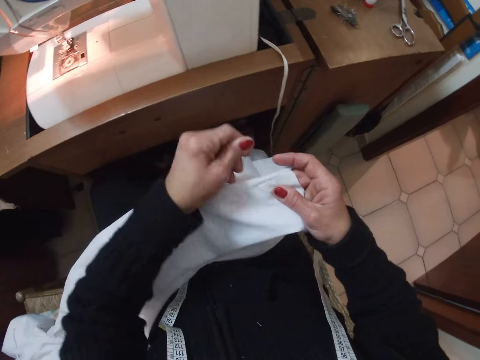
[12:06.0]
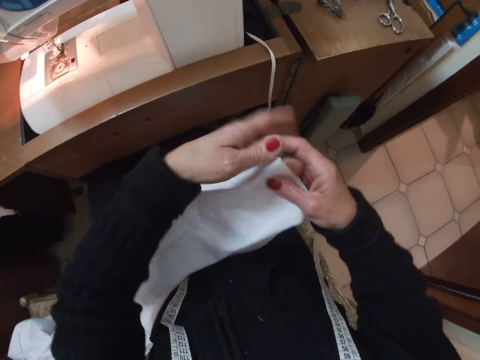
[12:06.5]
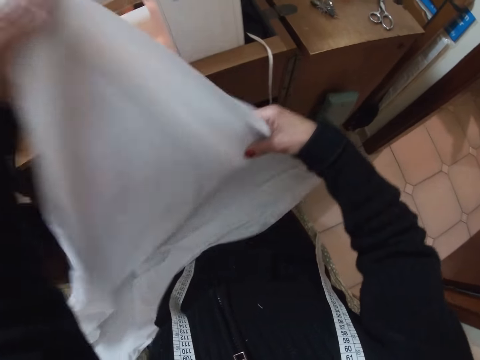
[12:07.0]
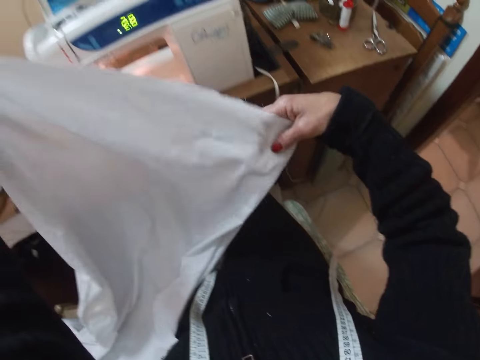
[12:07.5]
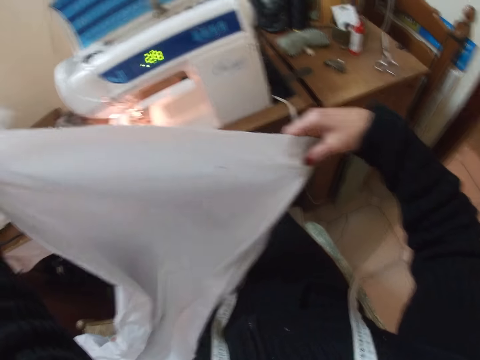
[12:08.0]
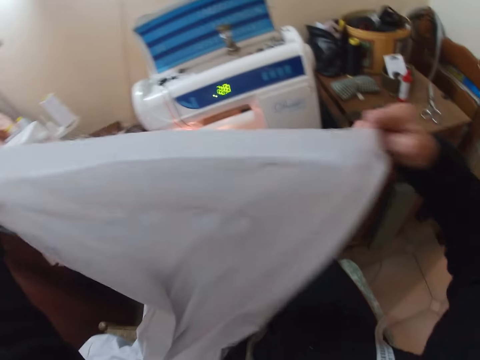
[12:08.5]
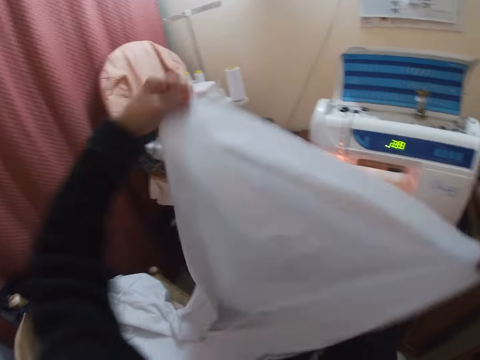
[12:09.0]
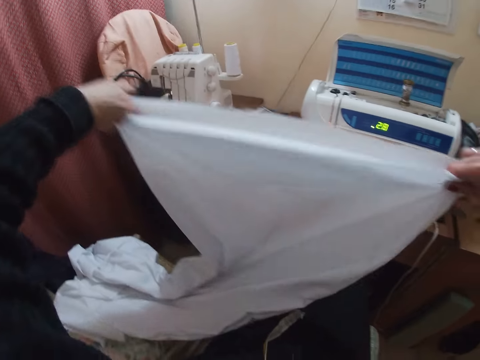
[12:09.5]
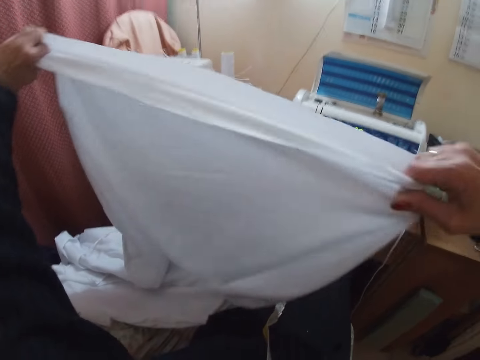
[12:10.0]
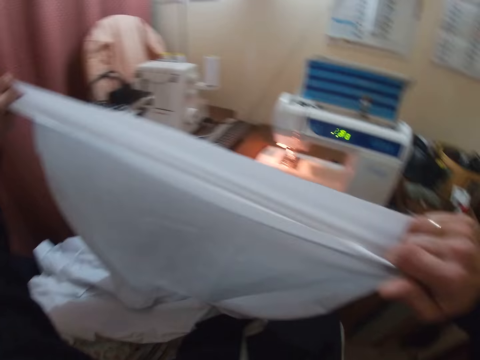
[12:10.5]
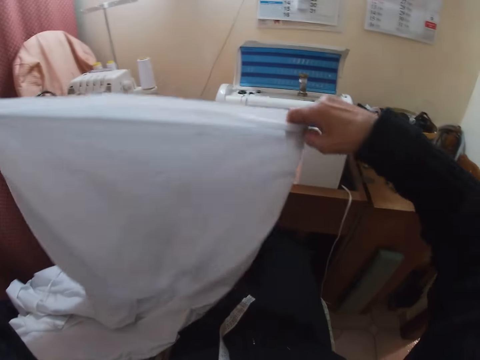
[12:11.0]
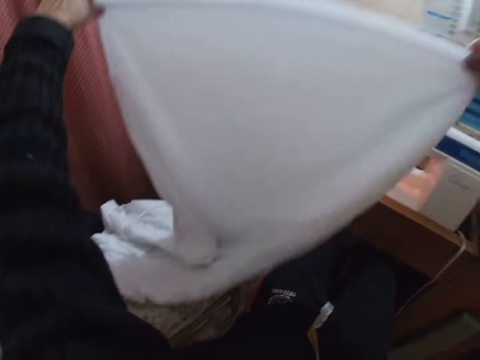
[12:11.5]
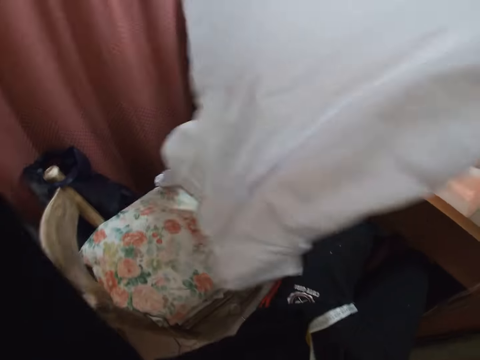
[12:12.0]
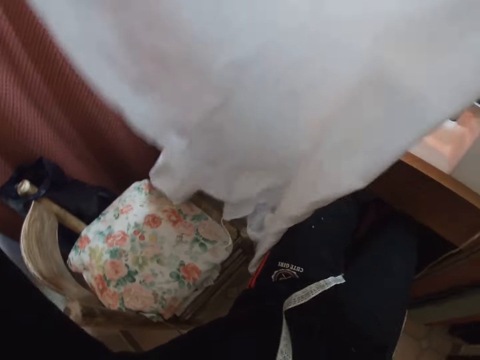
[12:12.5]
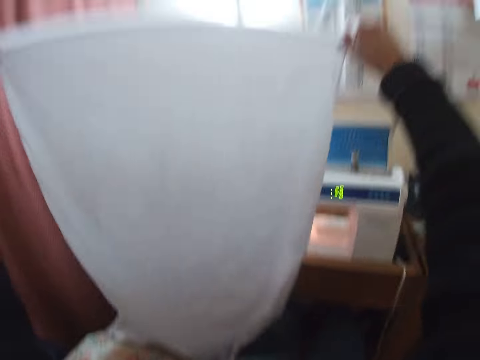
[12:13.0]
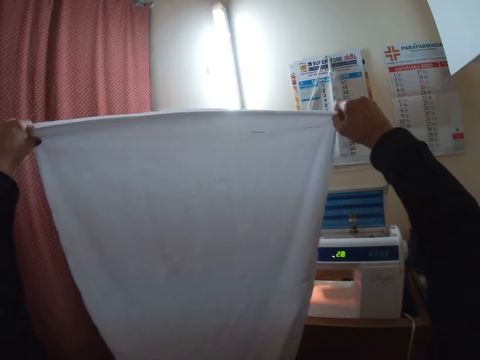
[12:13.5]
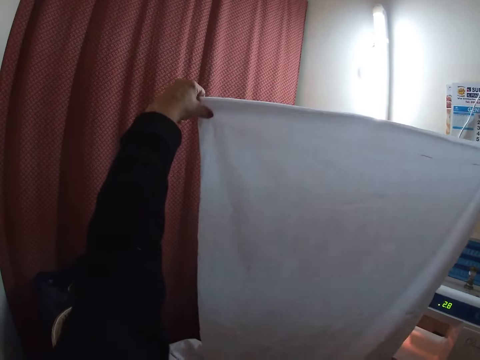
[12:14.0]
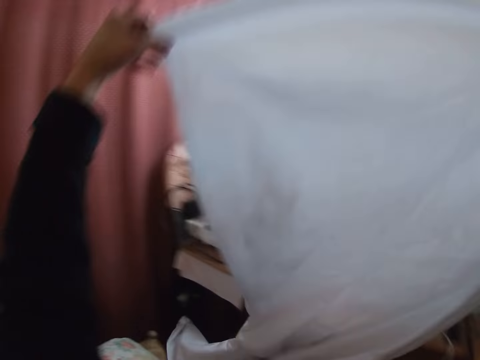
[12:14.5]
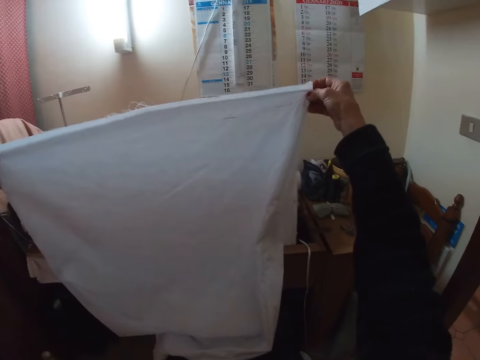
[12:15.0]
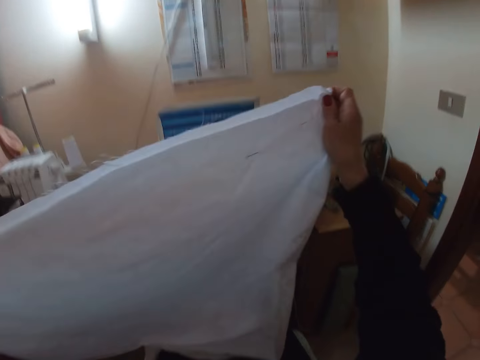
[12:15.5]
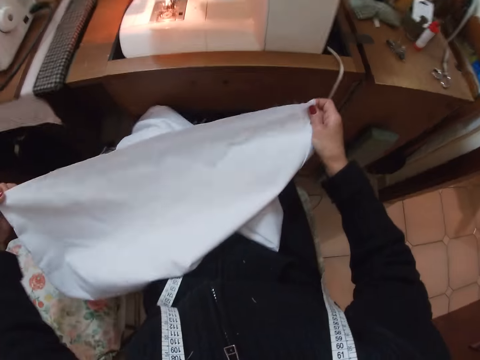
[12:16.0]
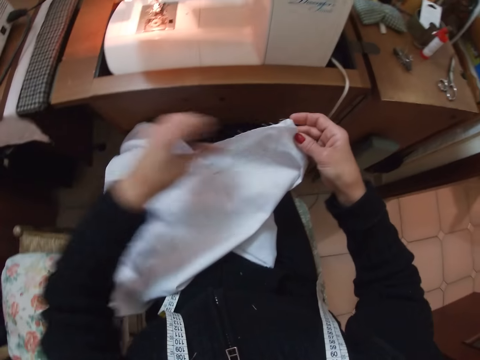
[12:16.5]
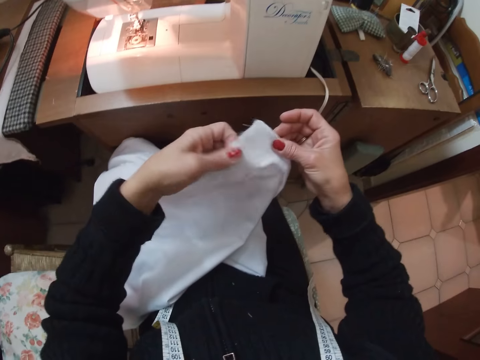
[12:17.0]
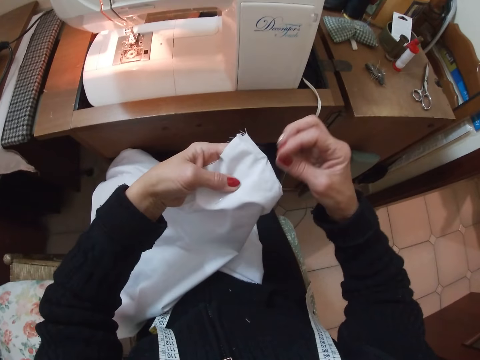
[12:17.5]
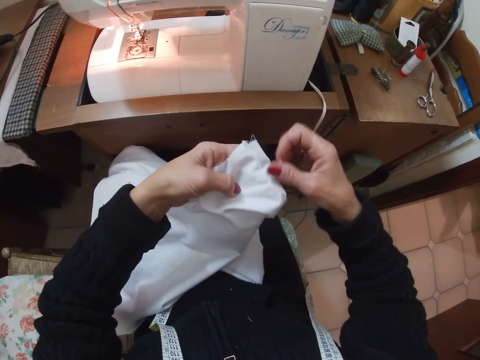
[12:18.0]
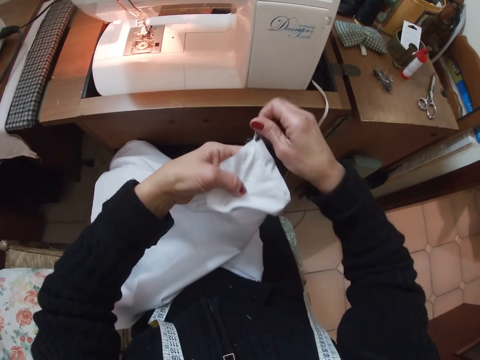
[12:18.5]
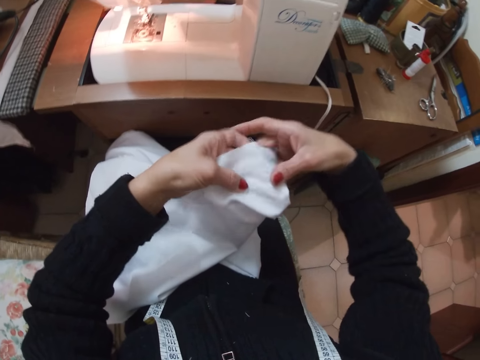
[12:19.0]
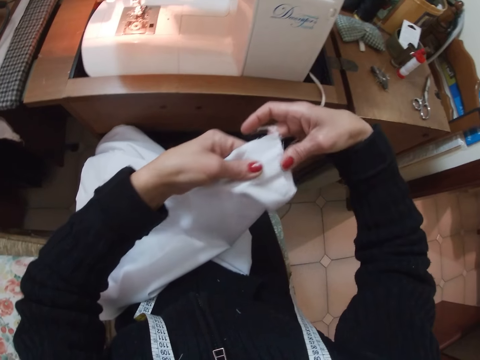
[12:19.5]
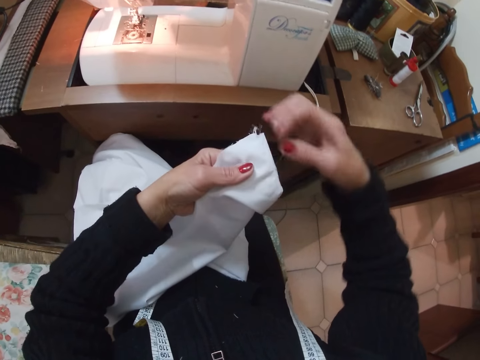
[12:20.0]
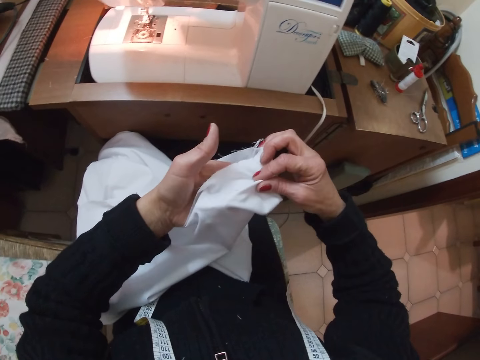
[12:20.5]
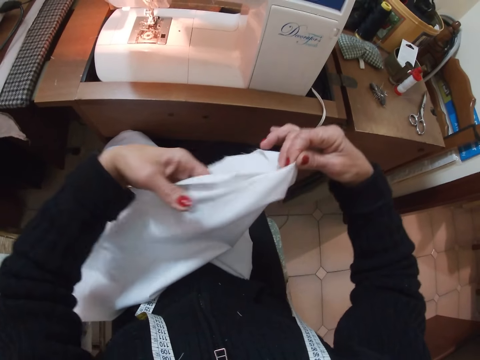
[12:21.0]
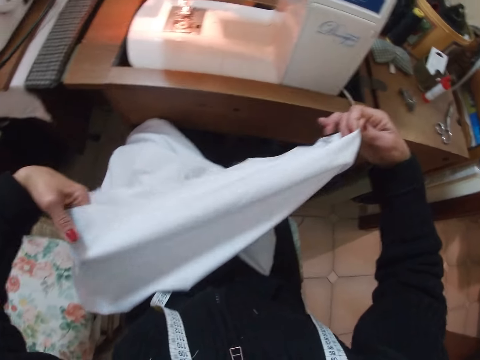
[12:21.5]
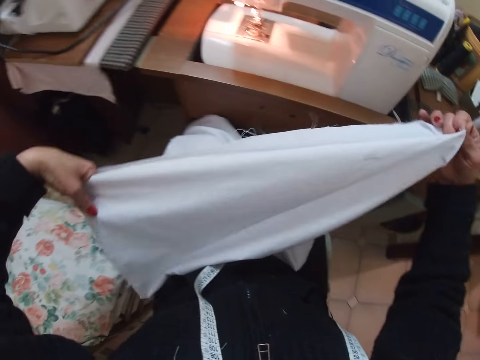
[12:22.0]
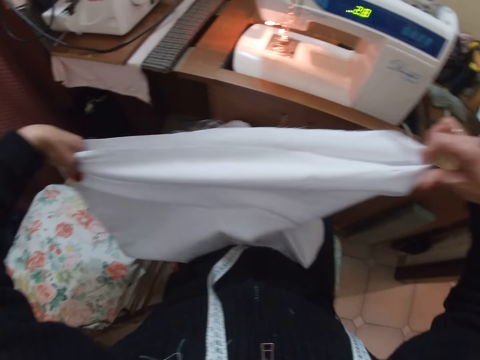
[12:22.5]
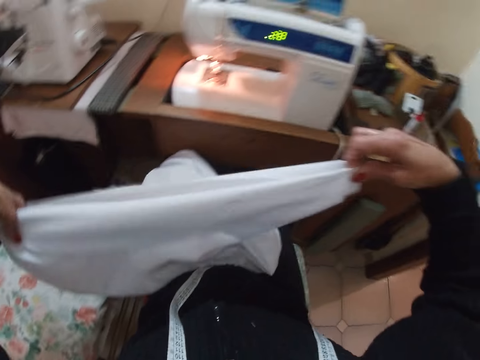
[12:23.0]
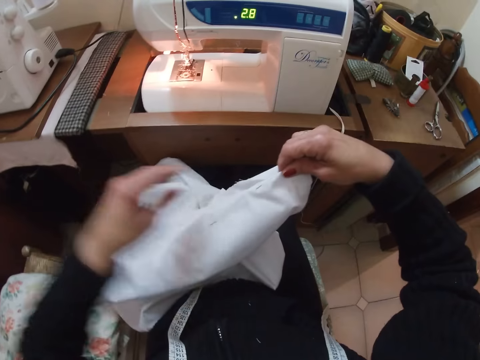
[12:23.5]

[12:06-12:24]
The camera wearer removes thread from the white cloth with her left hand. She adjusts the white cloth with both hands. She lifts the cloth with her hands. She shakes the cloth with her hands. She puts the cloth on her lap. She folds the bottom of the cloth with her hands.

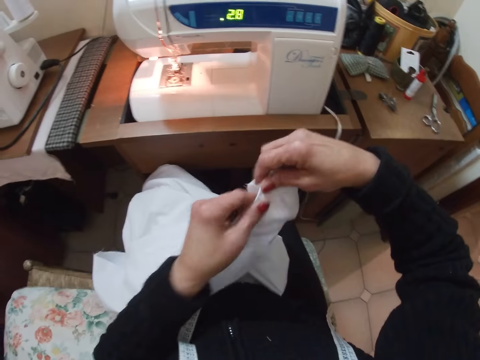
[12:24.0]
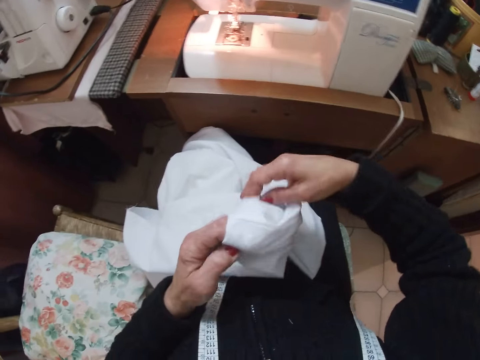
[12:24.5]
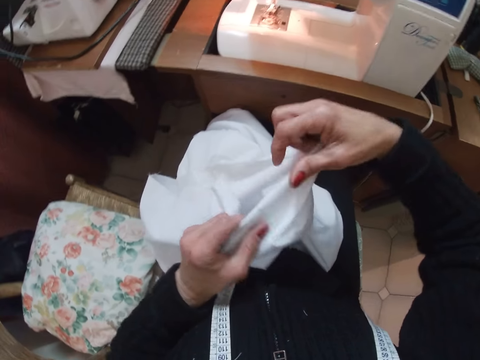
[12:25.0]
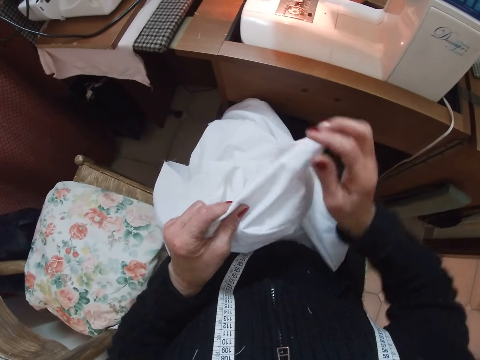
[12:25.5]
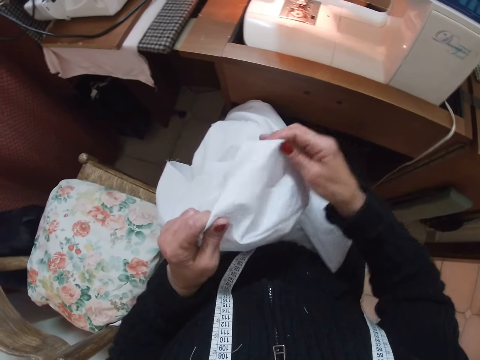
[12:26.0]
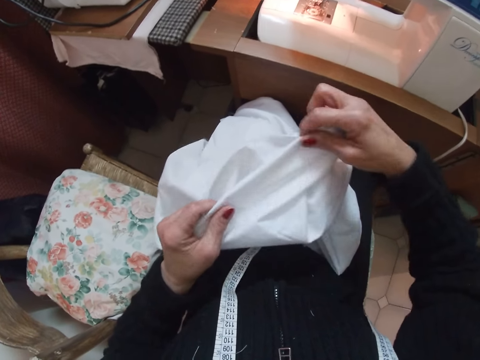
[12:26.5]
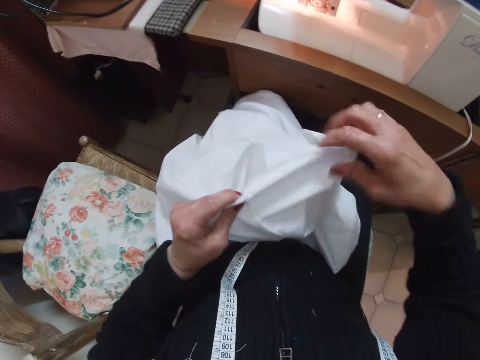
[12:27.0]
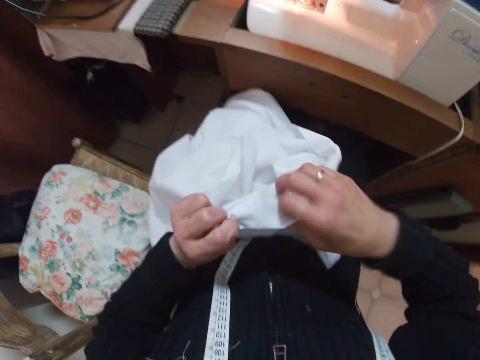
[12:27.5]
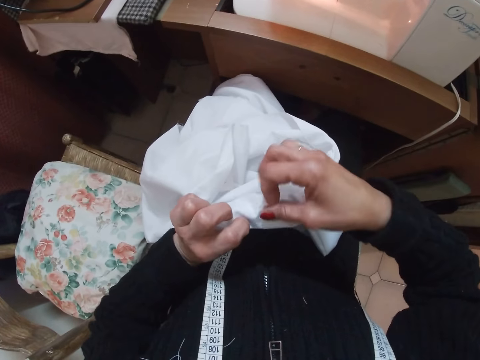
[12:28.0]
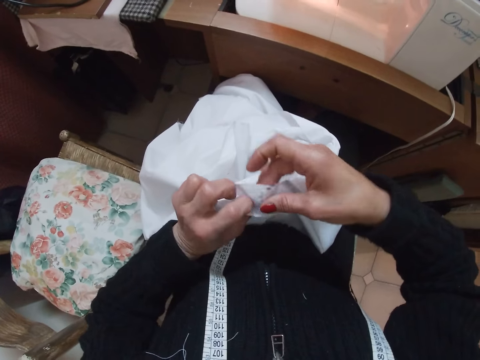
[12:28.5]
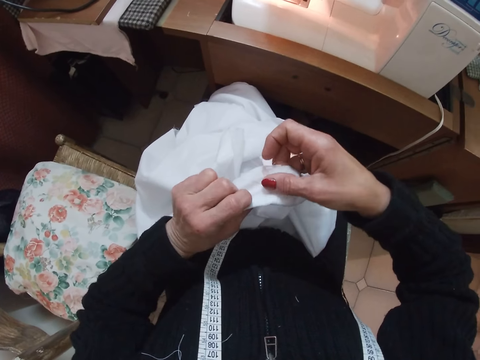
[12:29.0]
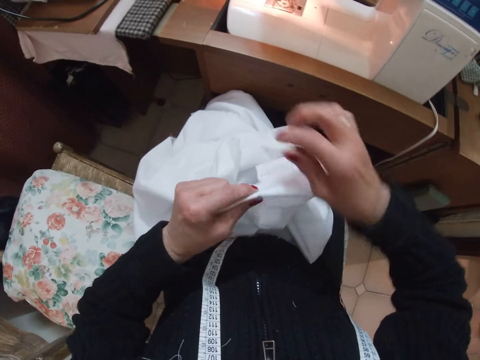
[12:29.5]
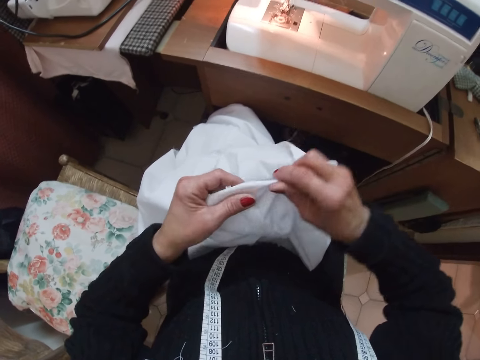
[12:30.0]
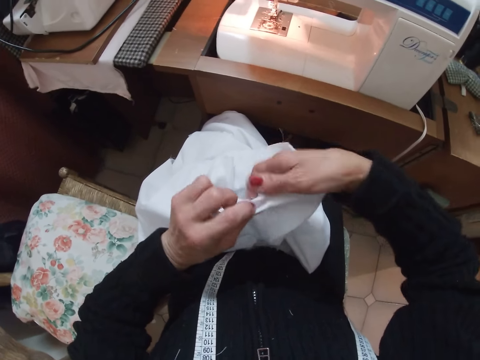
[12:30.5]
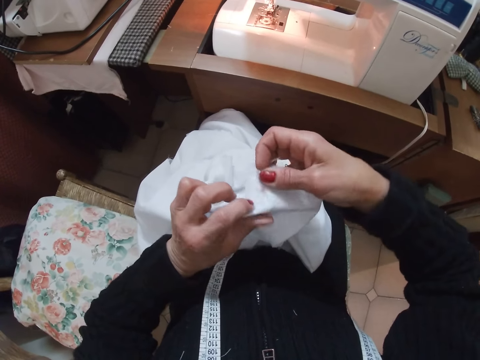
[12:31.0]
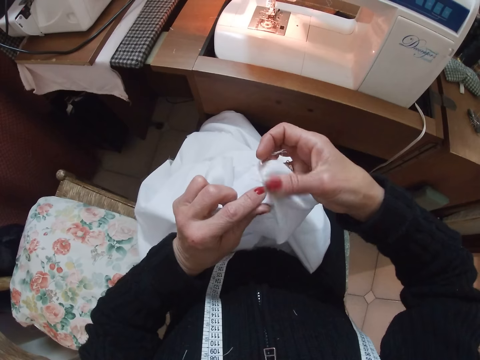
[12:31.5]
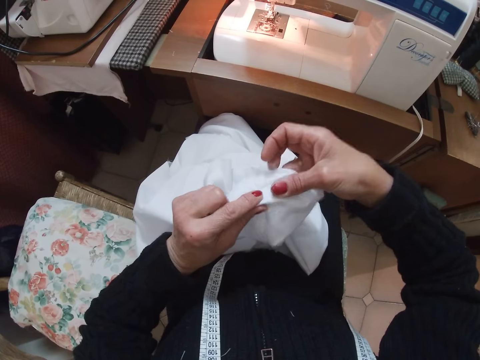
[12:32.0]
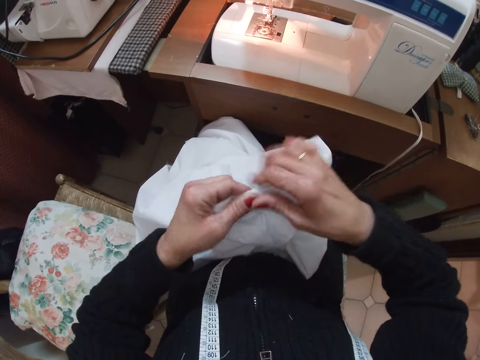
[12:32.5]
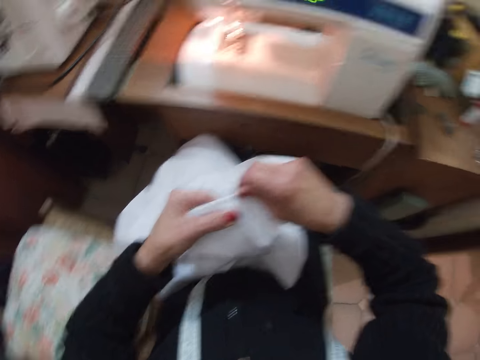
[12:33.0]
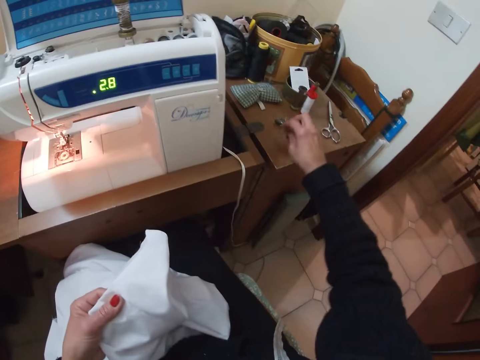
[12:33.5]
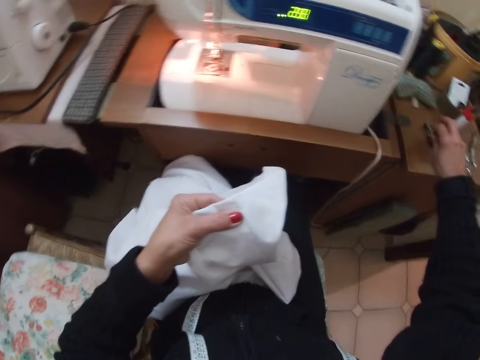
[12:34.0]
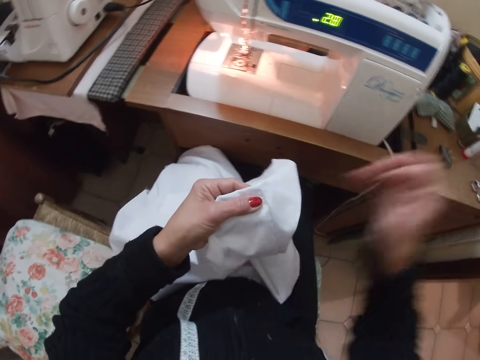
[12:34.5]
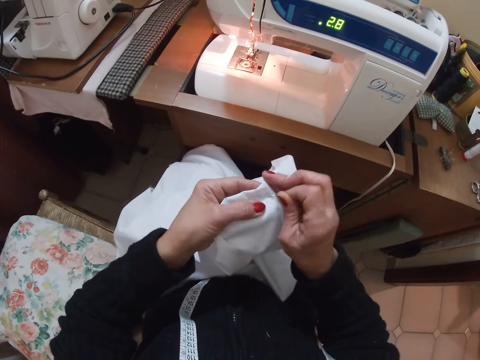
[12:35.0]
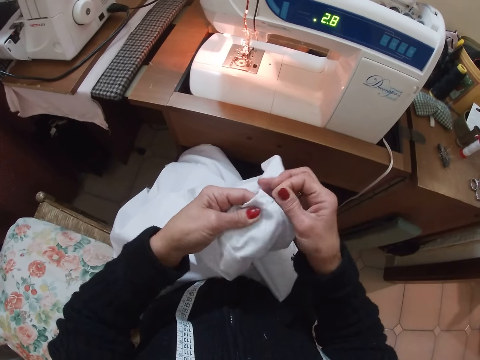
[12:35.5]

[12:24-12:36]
The camera wearer picks a pin from the table. They hold the hem of the white cloth with the pin.
